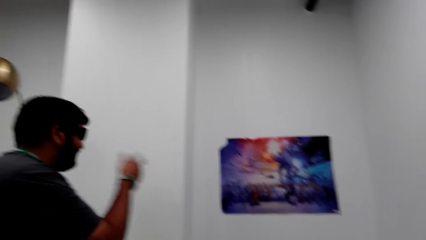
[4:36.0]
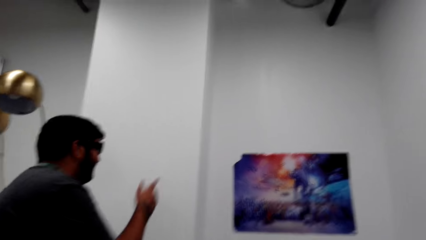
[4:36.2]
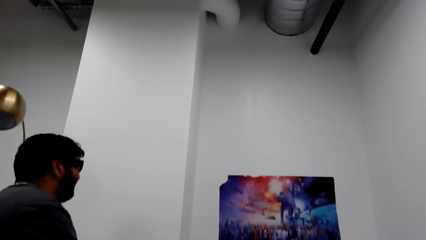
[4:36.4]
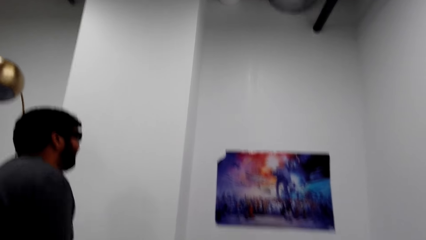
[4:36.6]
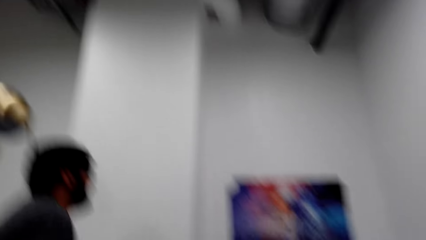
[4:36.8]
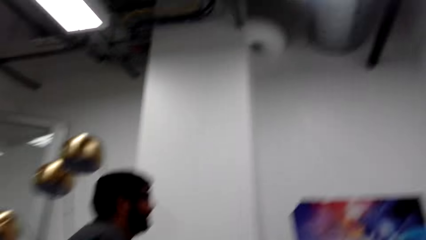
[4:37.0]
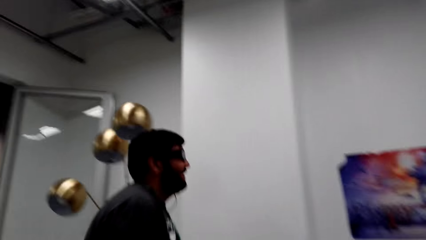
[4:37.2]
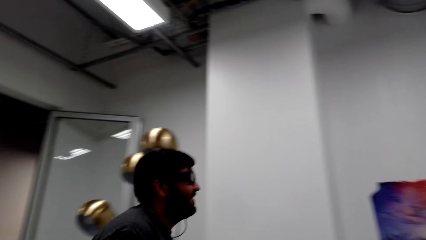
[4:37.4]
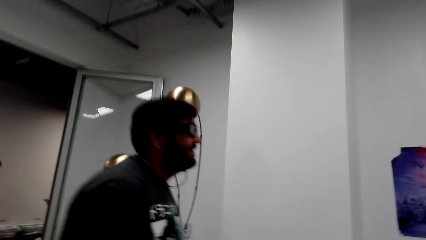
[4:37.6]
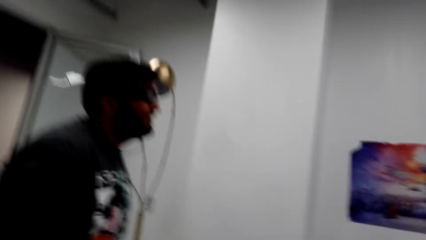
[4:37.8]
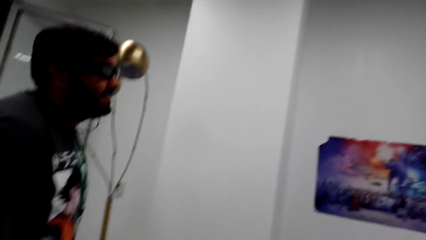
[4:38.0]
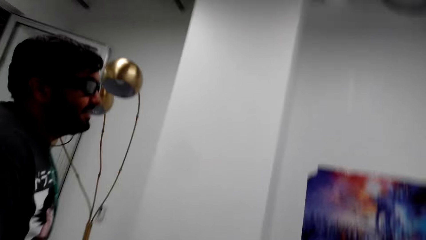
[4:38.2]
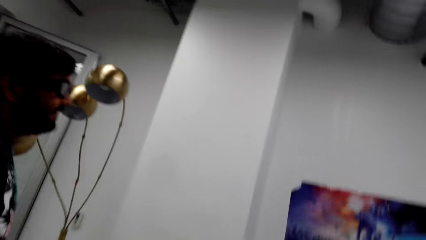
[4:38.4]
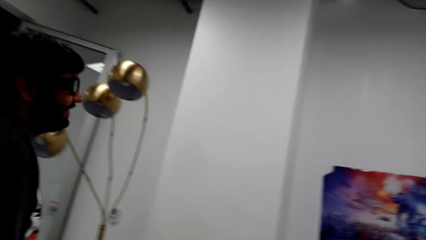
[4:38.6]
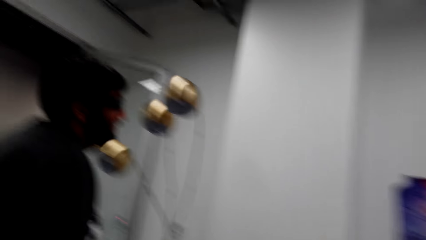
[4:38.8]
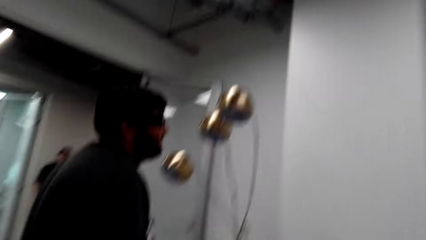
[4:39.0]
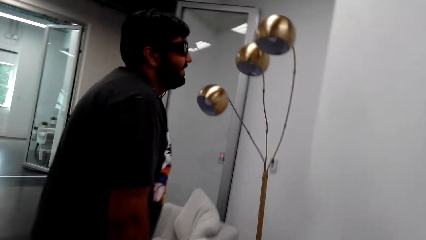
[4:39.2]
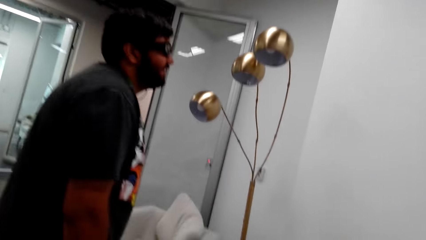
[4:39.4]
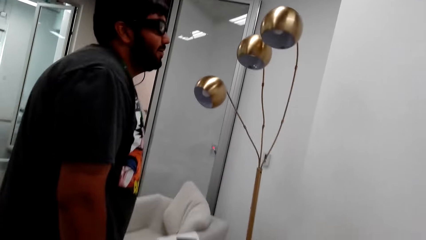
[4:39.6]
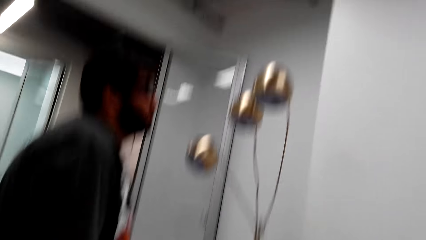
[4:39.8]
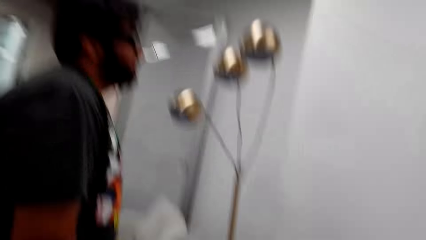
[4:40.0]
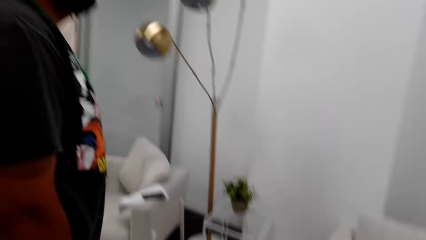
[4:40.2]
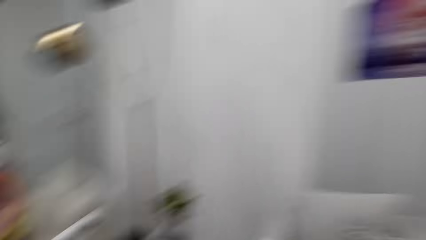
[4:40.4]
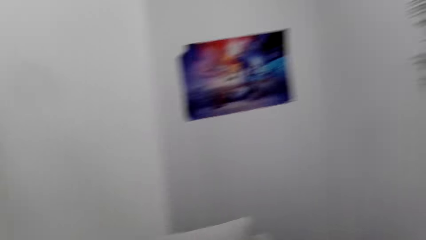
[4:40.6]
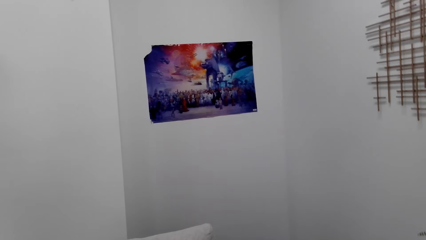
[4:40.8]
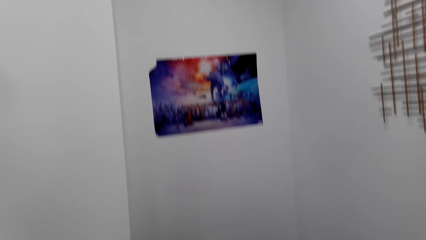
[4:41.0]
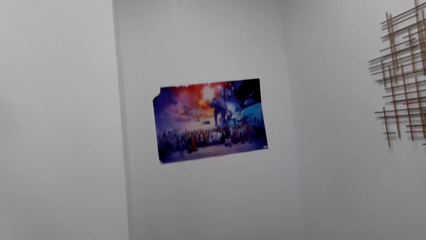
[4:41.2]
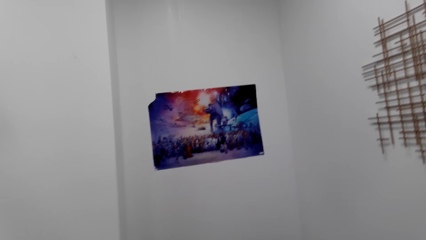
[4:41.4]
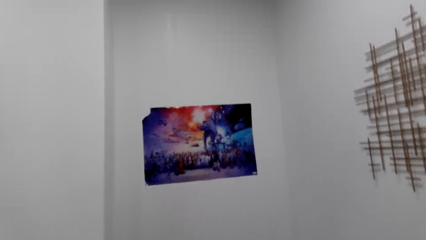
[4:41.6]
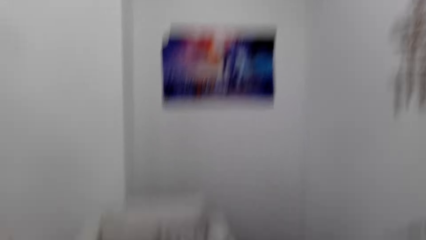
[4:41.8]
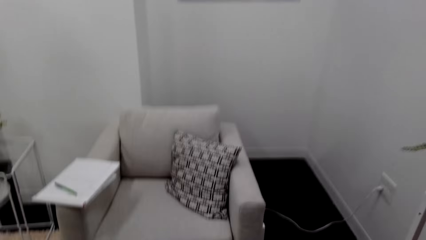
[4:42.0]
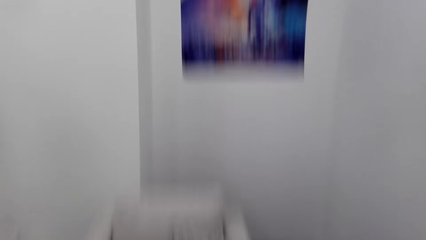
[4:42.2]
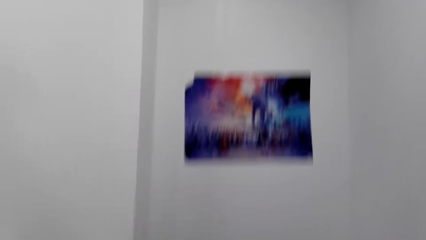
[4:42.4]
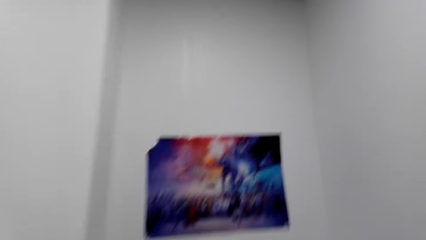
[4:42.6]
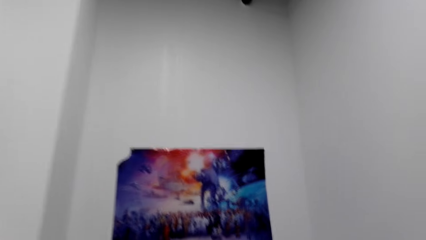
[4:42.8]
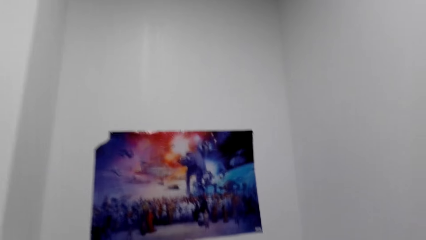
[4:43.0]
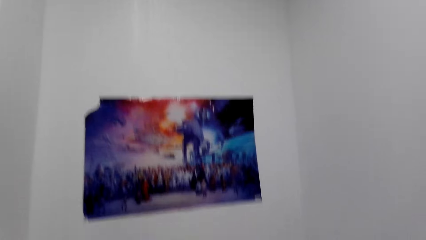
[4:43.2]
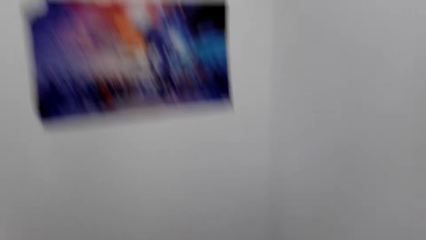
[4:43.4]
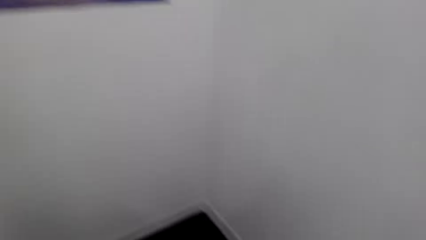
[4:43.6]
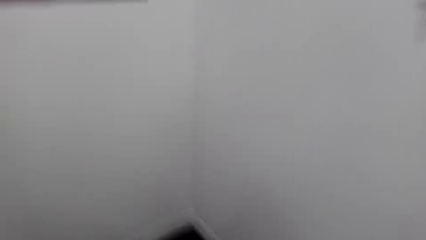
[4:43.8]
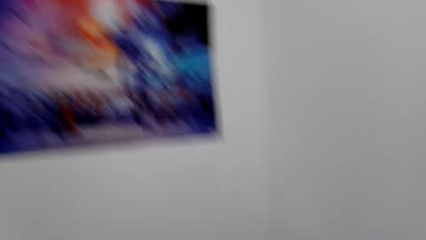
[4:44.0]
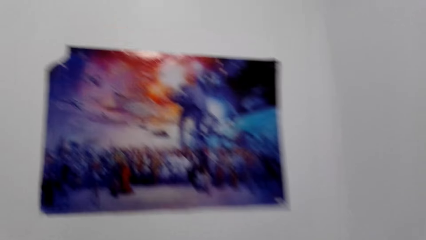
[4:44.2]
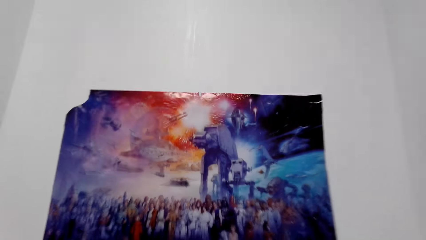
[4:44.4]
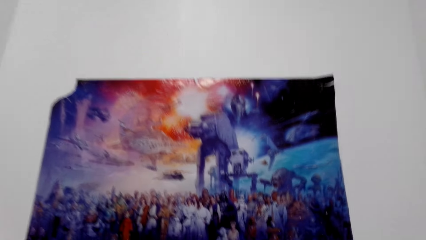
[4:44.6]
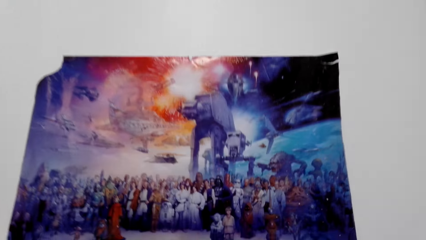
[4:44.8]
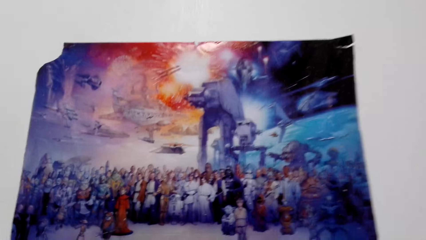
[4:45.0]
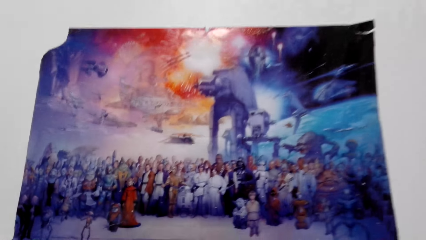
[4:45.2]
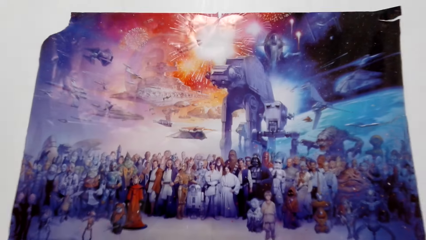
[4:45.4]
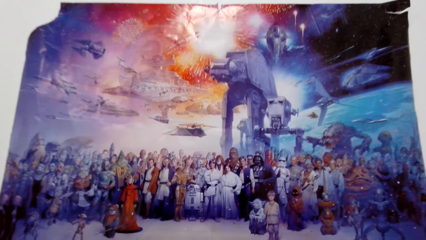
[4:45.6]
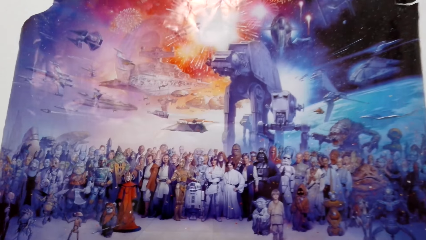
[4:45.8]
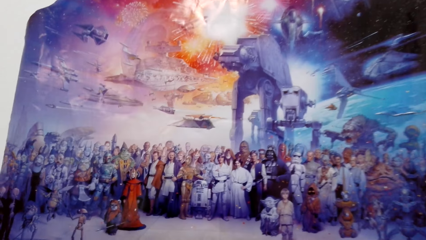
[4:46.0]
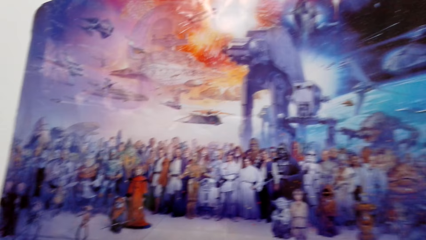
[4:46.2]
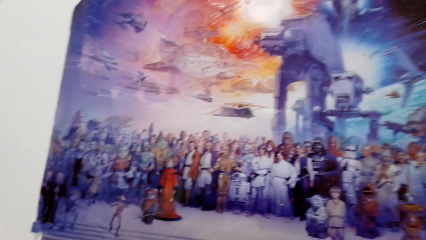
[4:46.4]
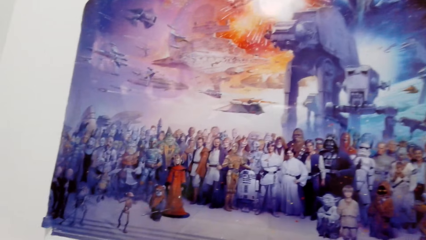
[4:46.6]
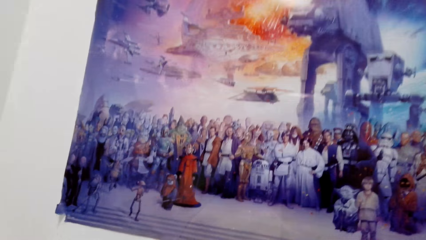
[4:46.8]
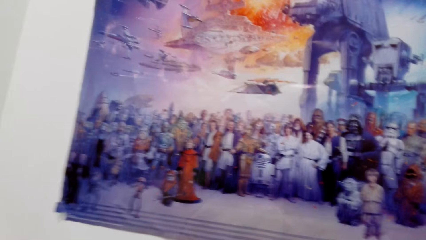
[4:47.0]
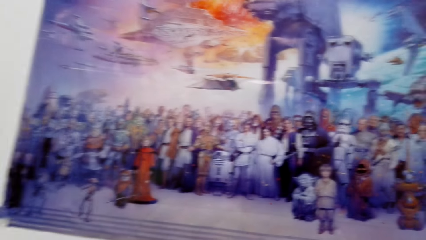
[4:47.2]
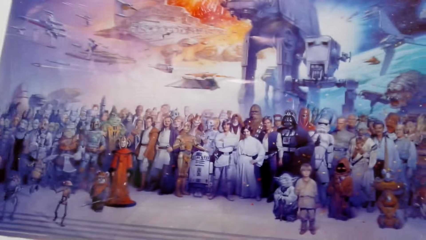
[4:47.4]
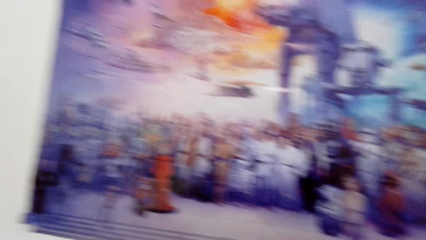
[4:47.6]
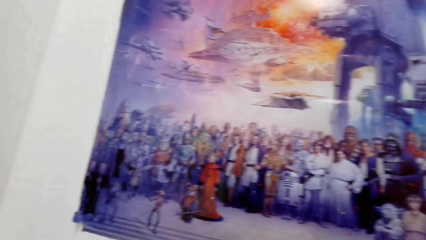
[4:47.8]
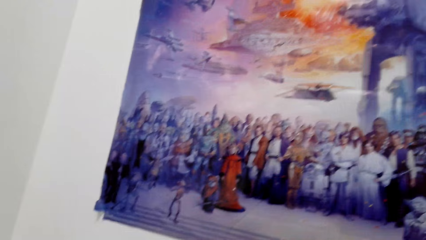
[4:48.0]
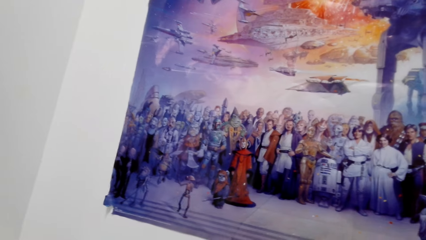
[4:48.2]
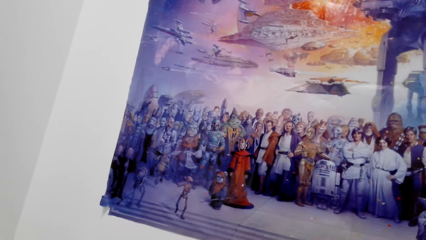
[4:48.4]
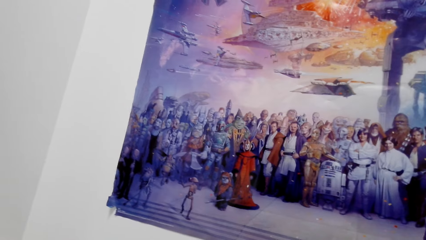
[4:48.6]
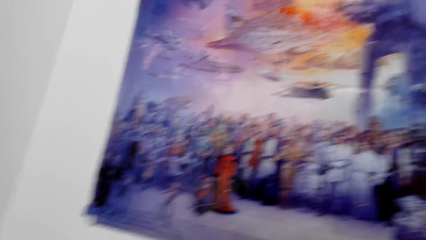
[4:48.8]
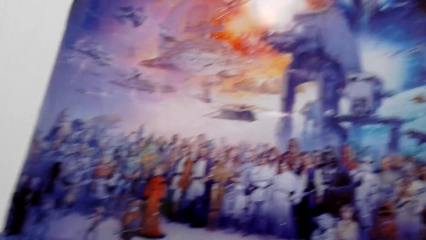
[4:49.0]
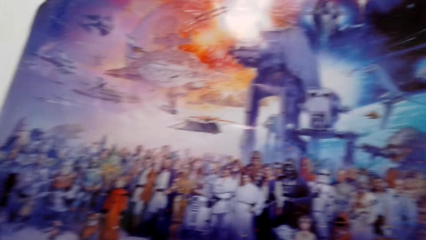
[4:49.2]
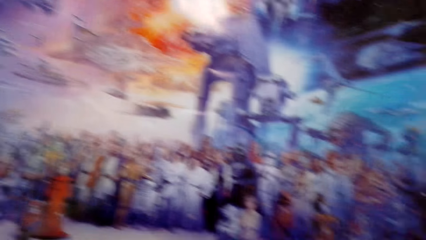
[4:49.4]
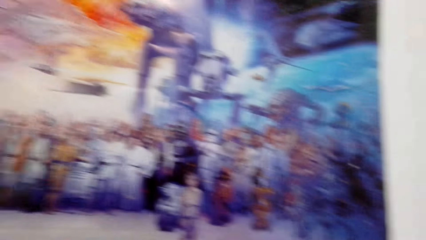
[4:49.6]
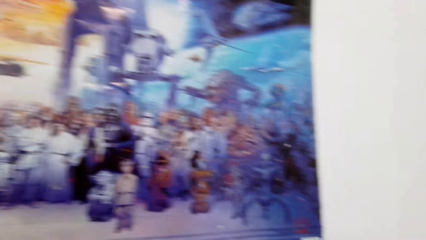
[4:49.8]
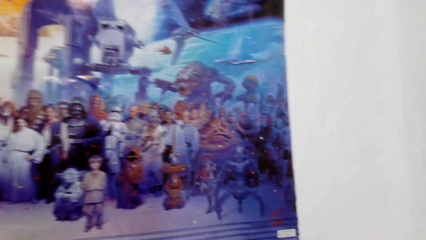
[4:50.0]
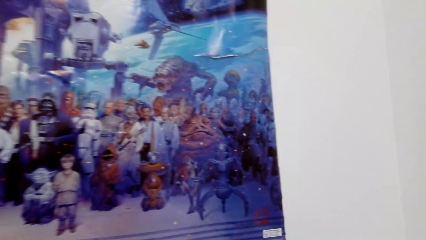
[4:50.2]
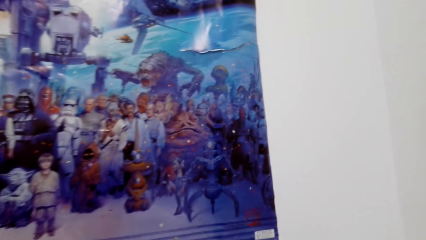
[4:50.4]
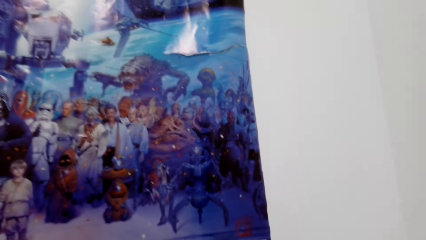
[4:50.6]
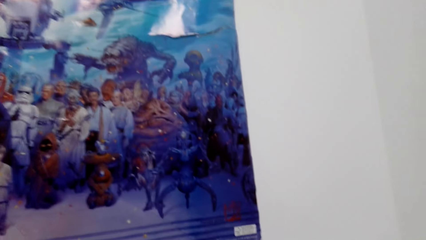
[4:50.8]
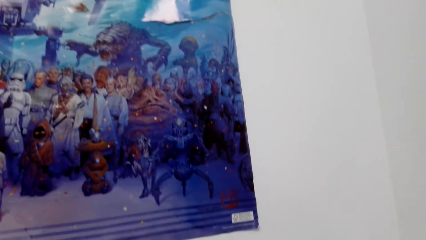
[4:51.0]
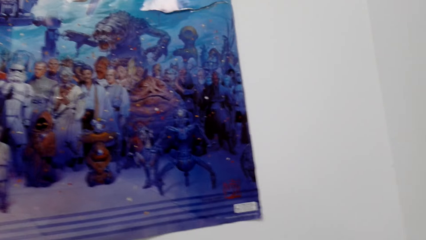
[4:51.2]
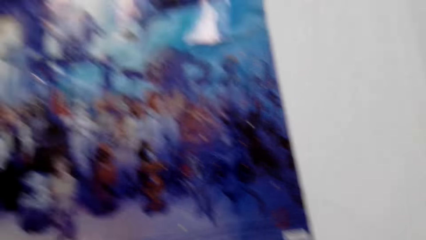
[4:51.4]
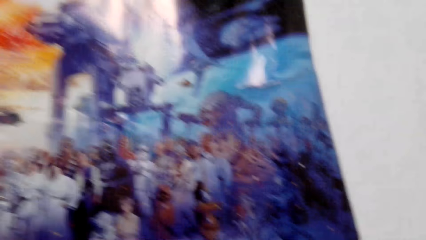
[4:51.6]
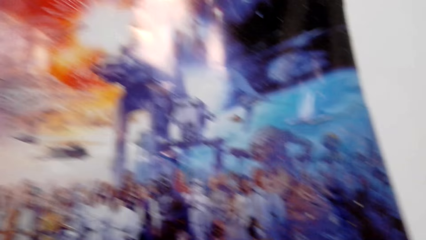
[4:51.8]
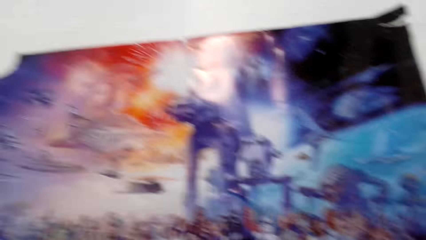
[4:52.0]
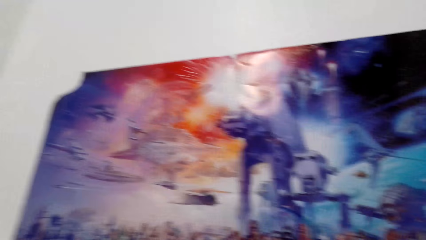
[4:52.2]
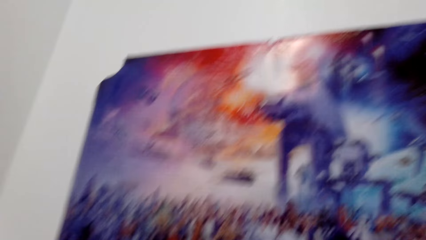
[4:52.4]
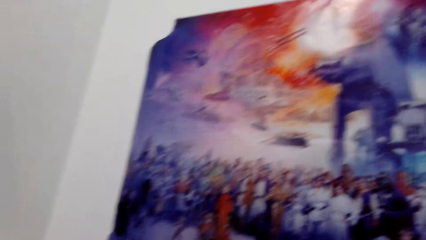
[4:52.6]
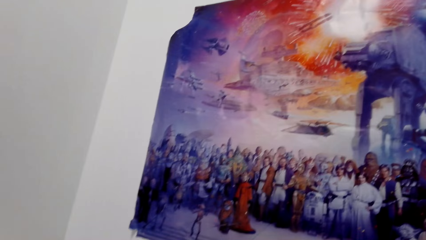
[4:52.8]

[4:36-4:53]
The man touches the mouth. The man points at the portrait painting on the wall. The man talks to the camera wearer. The camera wearer talks to the man. The man talks to the camera wearer. The man talks to the camera wearer again. The camera wearer laughs. They look around. They talk to the man. They move forward. They look at a painting. A person interacts with the camera wearer. The camera wearer looks around.
